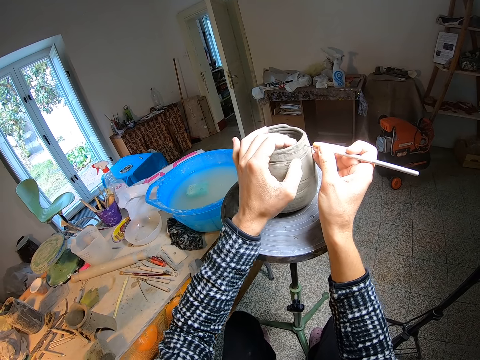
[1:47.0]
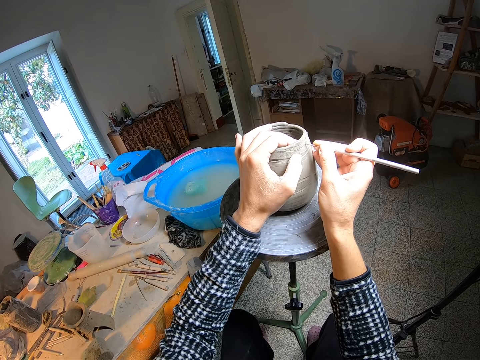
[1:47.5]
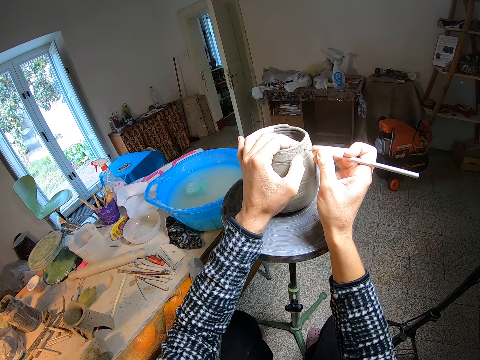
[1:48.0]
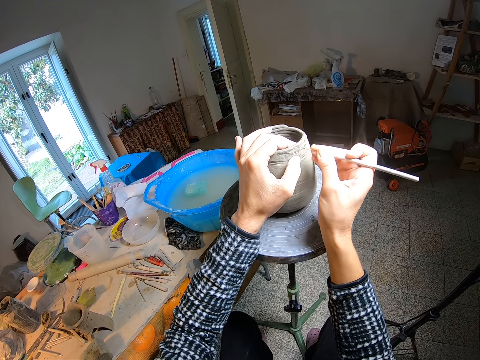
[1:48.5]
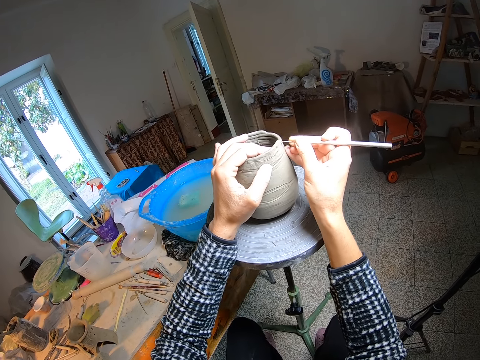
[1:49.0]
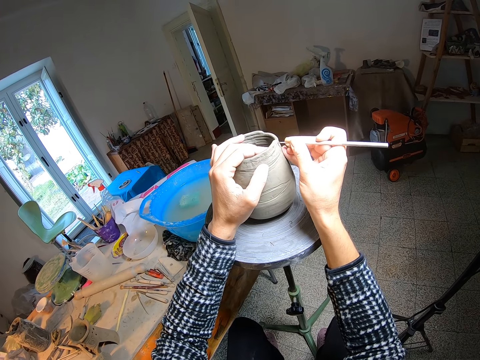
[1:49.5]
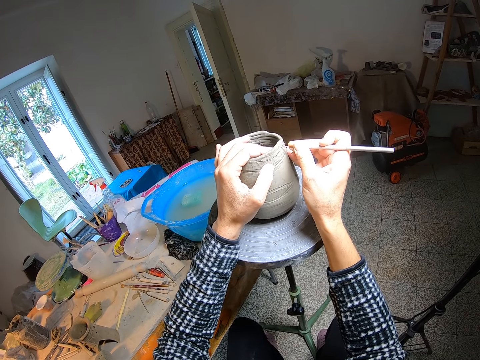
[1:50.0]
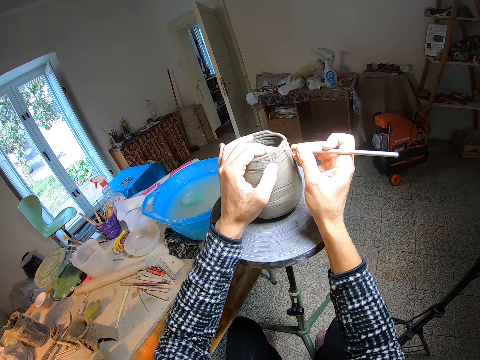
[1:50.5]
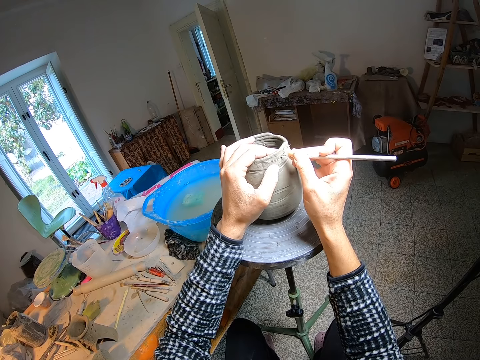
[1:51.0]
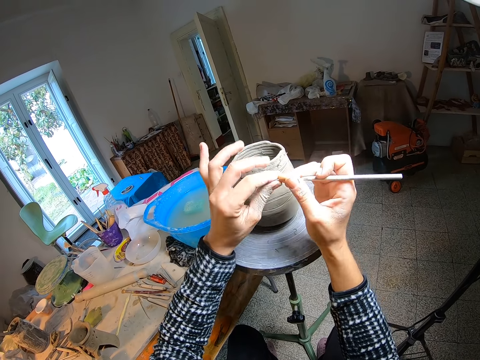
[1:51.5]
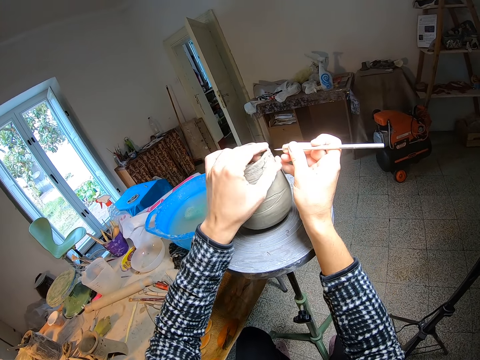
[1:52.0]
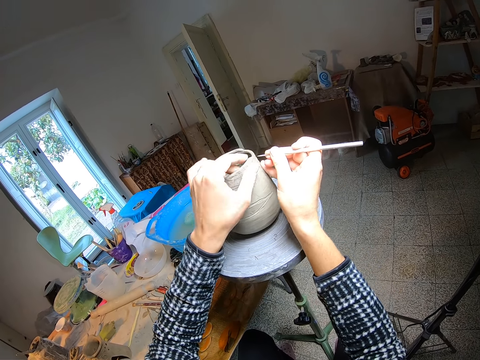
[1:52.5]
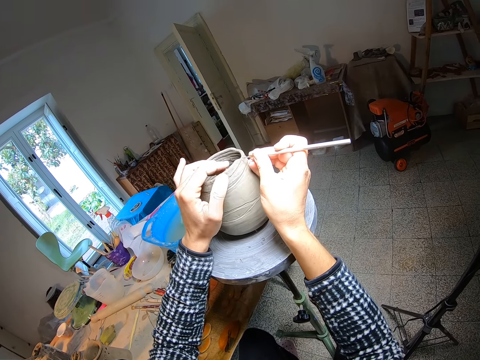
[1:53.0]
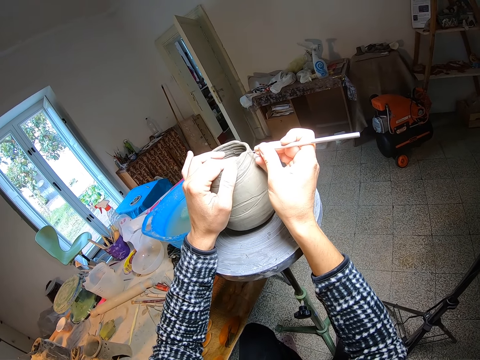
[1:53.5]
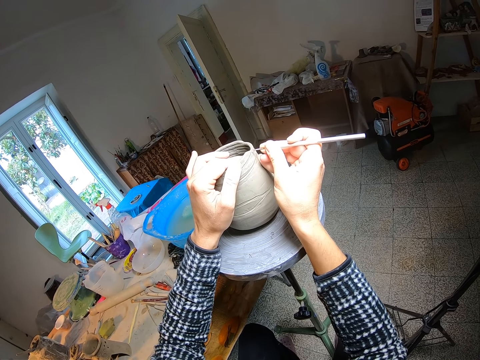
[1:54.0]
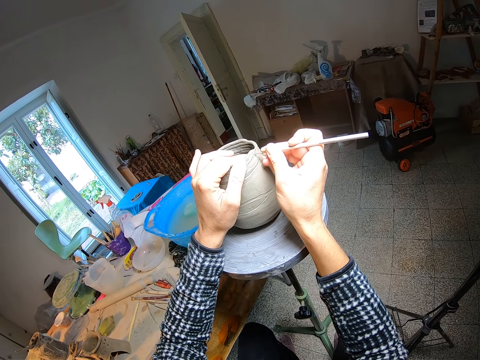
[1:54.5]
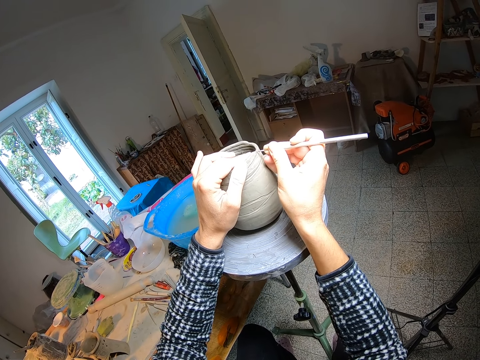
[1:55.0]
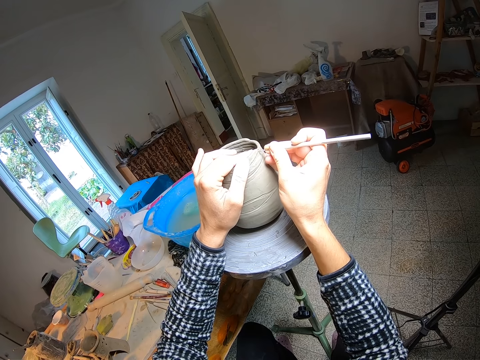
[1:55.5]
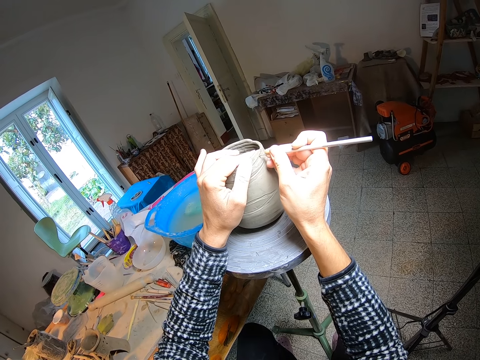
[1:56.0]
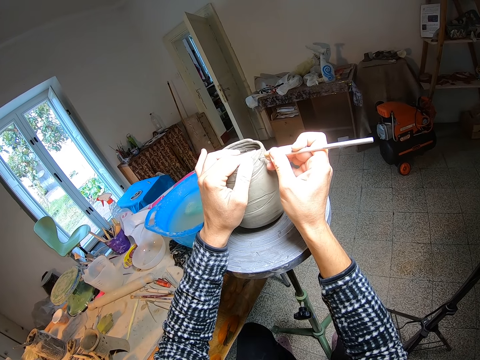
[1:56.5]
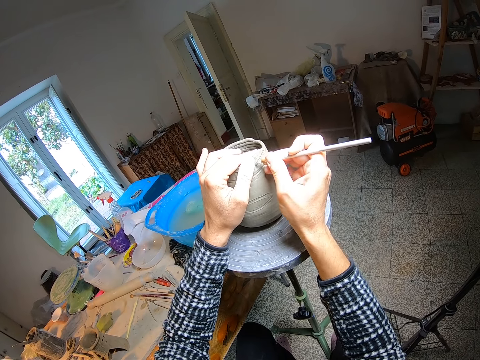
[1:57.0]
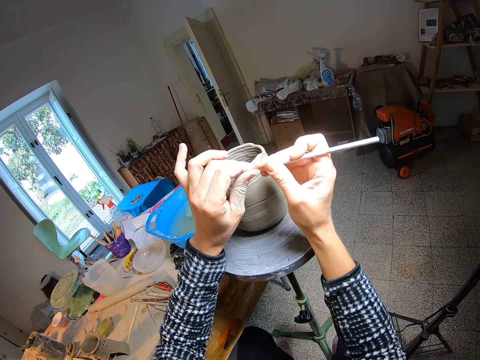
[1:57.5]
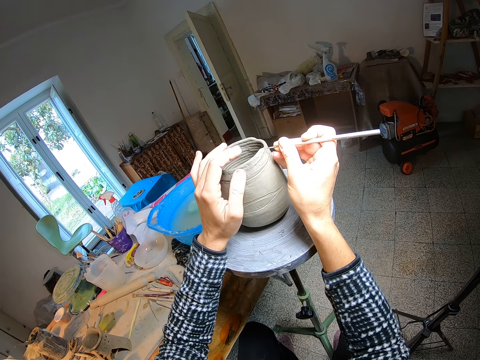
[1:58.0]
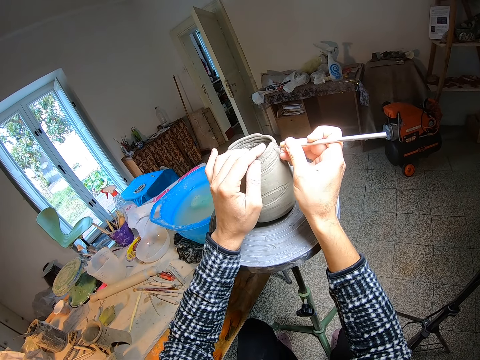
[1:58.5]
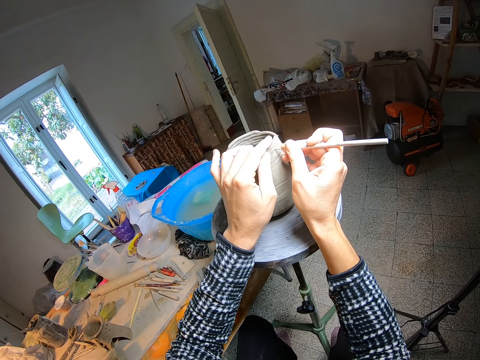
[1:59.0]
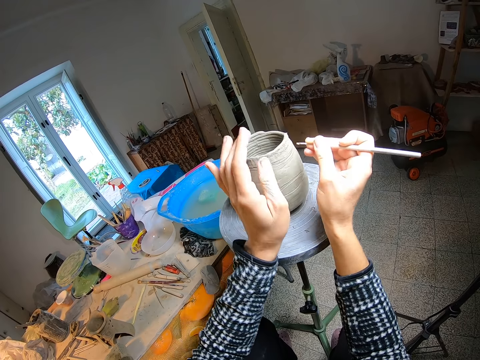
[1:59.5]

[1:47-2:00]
The camera wearer turns the clay pot with her left hand. She wipes the tip of the detail needle or fettling knife with her left hand. She holds the clay pot on the pottery wheel with her left hand. She turns the clay pot with her left hand. She curves the clay pot with the fettling knife. She designs the clay pot with the detail needle in her right hand. She wipes the tip of the detail needle with her left hand. She holds the clay pot on the pottery wheel with her left hand. She curves the clay pot with the fettling knife. She designs the clay pot with the detail needle in her right hand. She turns the clay pot with her left hand.

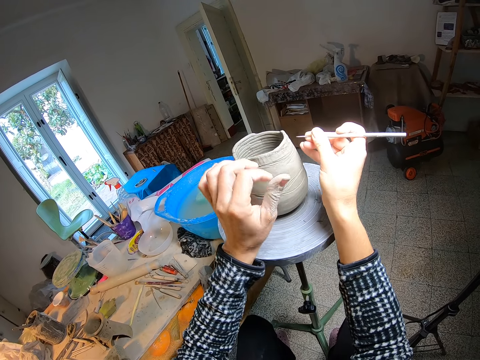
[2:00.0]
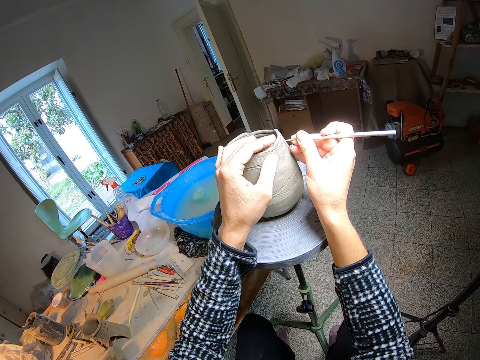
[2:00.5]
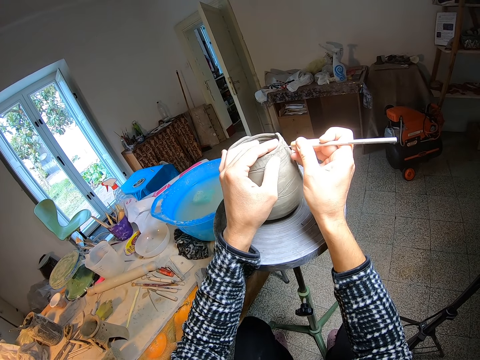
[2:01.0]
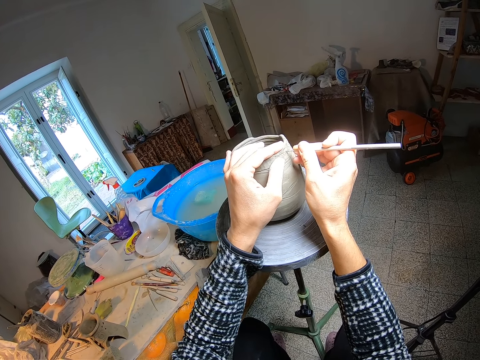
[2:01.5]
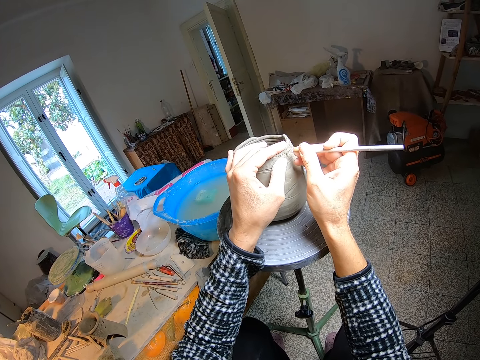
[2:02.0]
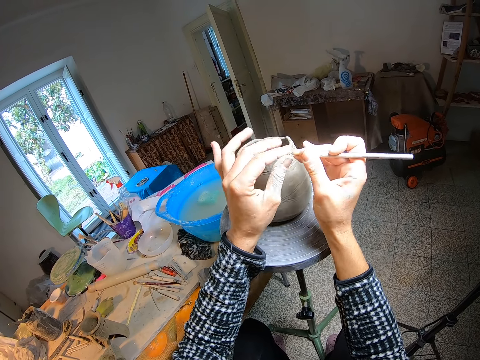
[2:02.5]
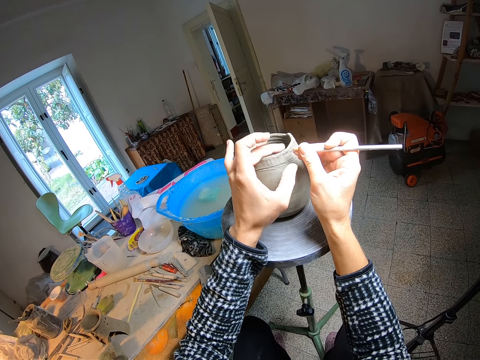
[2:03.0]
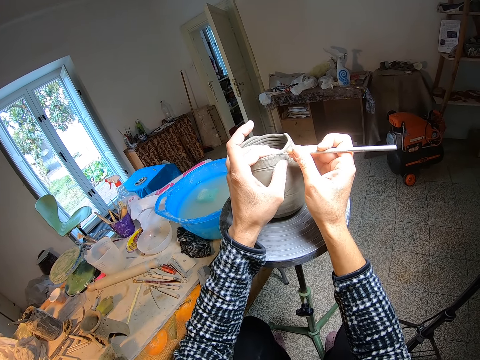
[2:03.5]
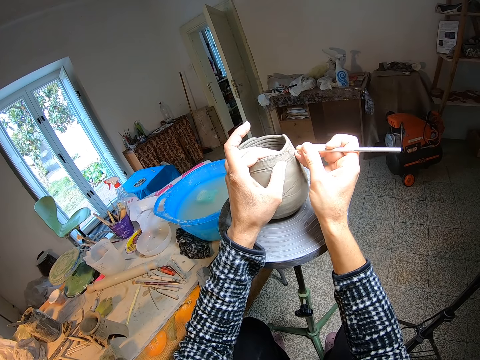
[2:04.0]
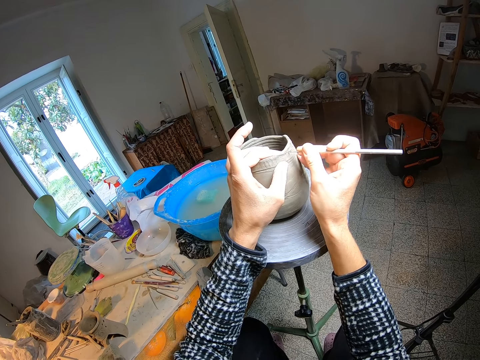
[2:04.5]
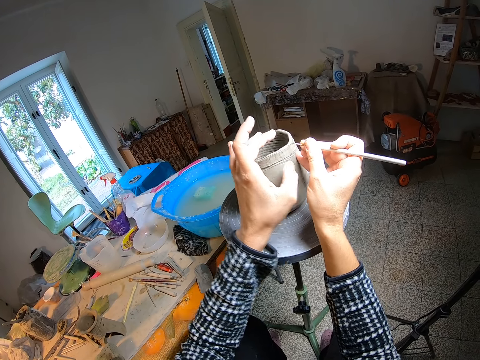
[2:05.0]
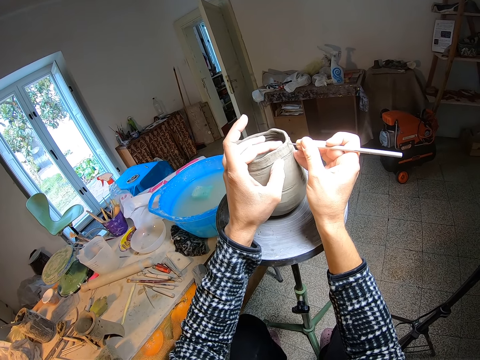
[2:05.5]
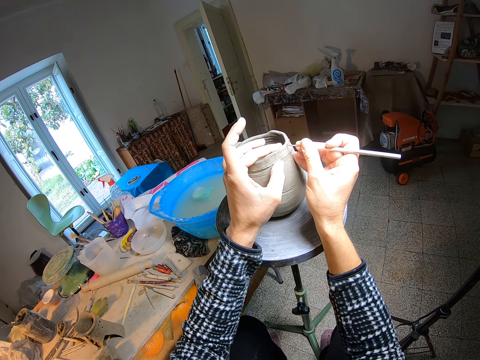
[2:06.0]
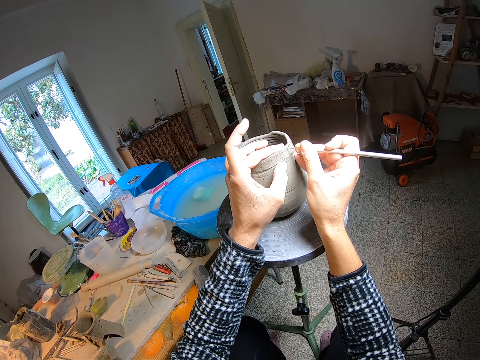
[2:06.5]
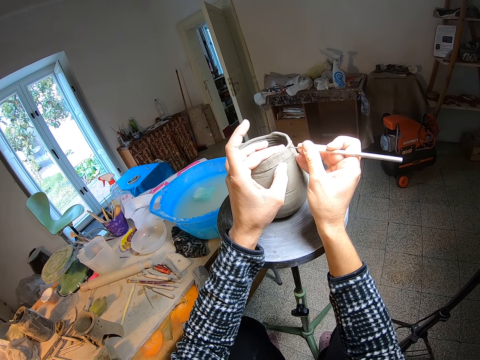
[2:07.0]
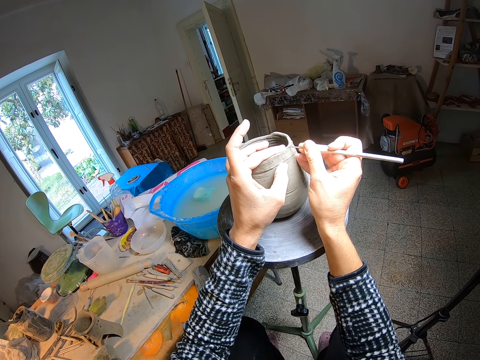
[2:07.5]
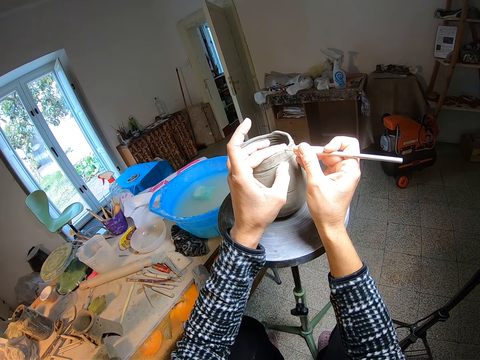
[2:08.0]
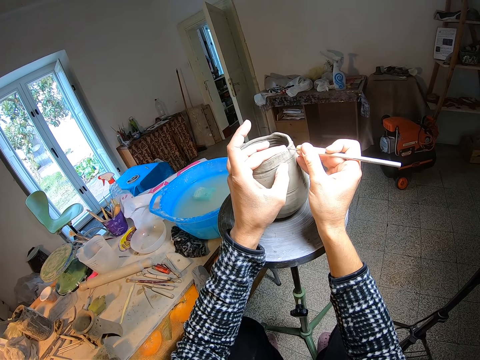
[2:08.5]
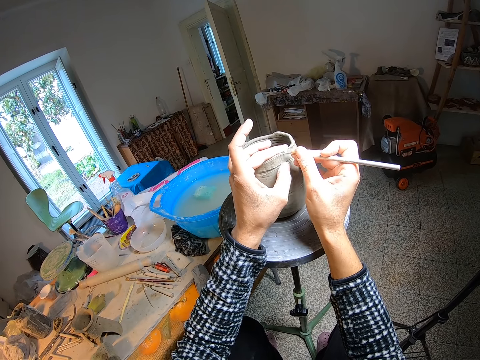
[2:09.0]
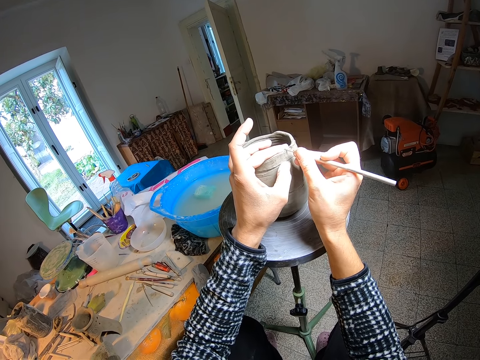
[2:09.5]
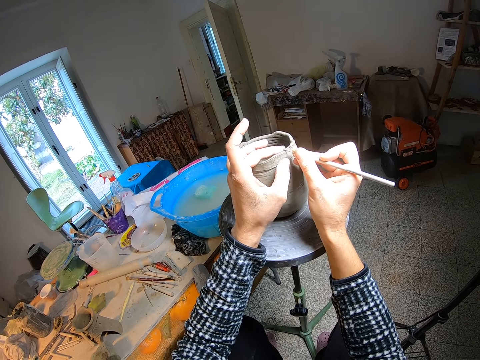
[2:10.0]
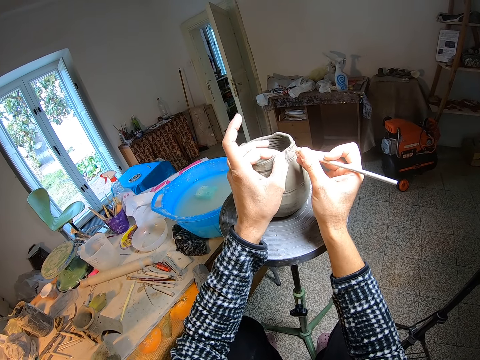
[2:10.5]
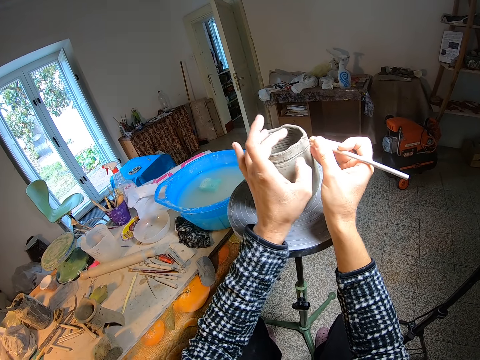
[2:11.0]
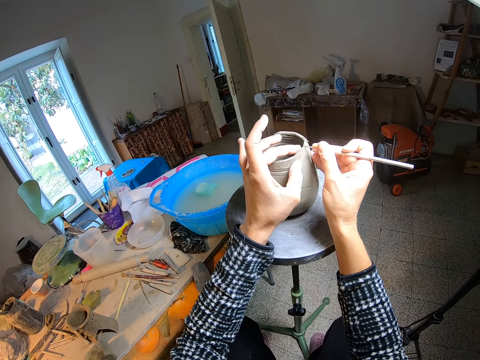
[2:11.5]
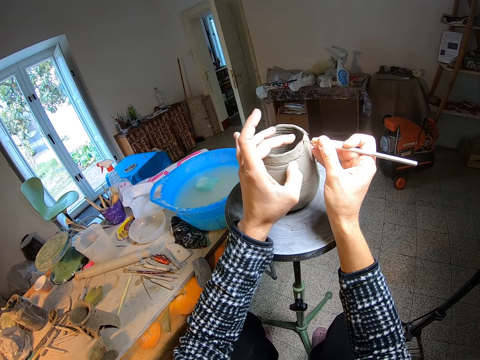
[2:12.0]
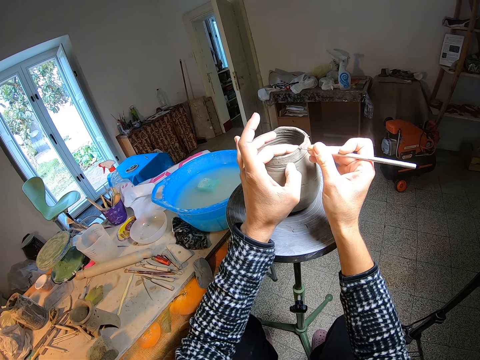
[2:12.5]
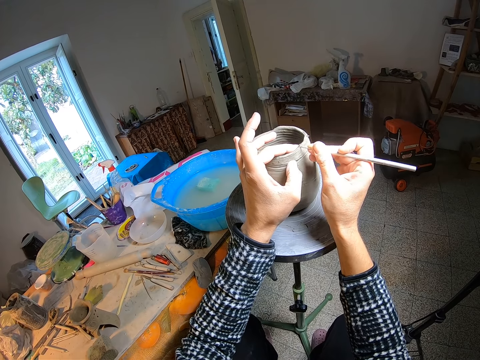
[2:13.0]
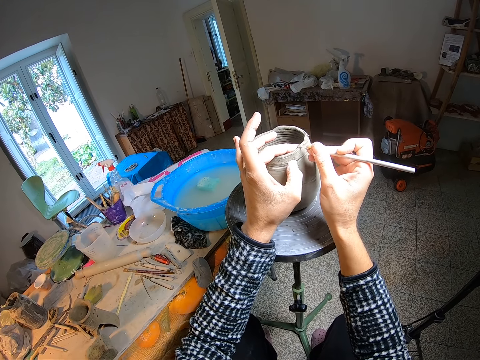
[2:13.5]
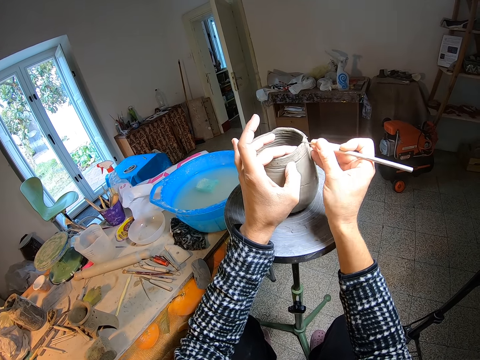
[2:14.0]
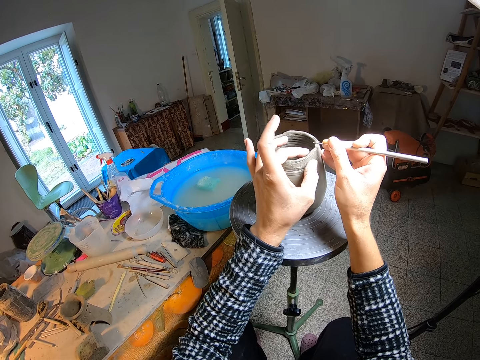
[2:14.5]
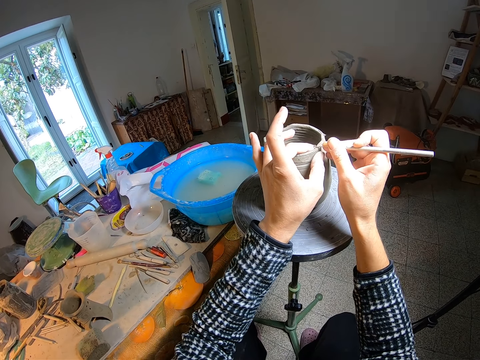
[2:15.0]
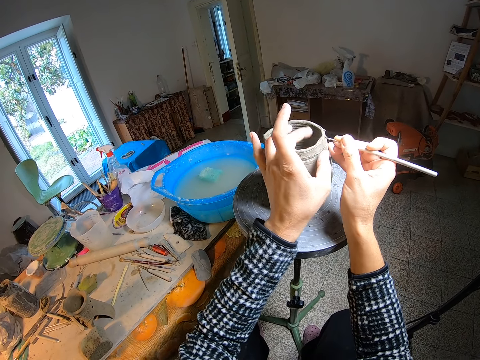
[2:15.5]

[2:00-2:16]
The camera wearer wipes the tip of the detail needle or fettling knife with her left hand. She holds the clay pot on the pottery wheel with her left hand. She designs the clay pot with the detail needle in her right hand. She curves the clay pot with the fettling knife. She wipes the tip of the detail needle with her left hand. She holds the clay pot on the pottery wheel with her left hand. She curves the clay pot with the fettling knife. She designs the clay pot with the detail needle in her right hand. She turns the clay pot with her left hand. She designs the clay pot with the detail needle in her right hand. She turns the clay pot with her left hand. She designs the clay pot with the detail needle in her right hand.
